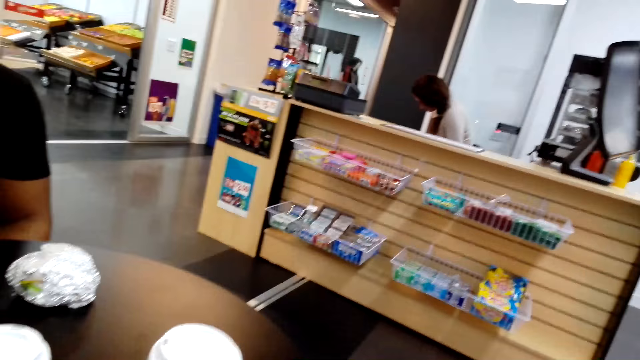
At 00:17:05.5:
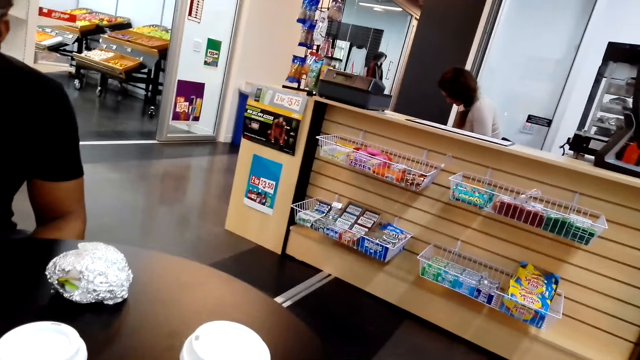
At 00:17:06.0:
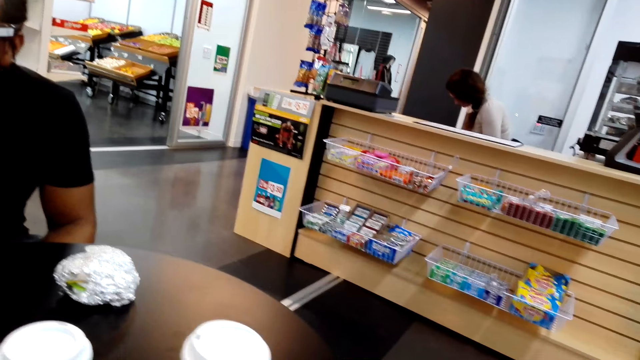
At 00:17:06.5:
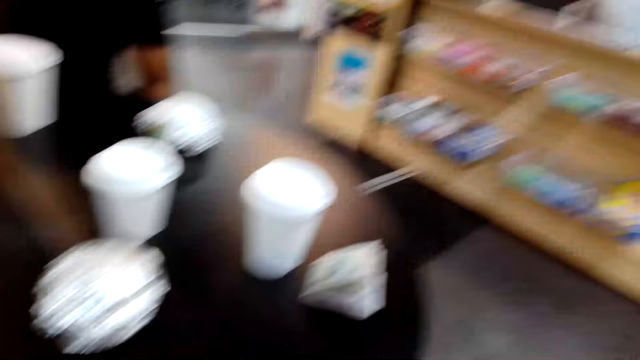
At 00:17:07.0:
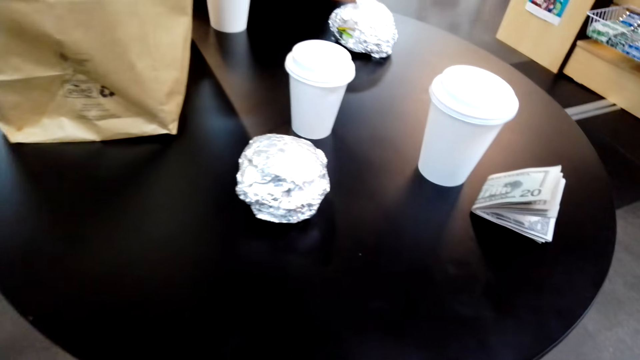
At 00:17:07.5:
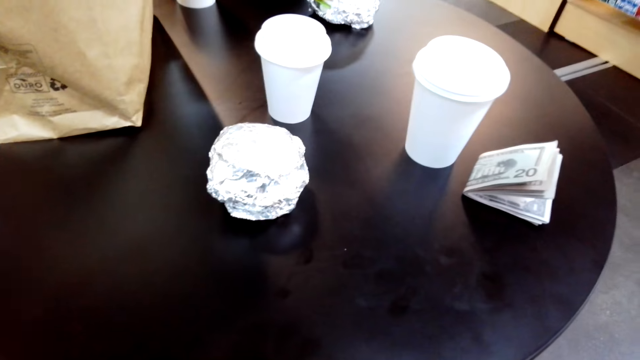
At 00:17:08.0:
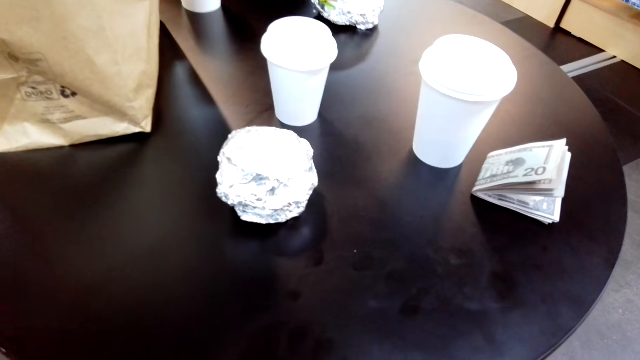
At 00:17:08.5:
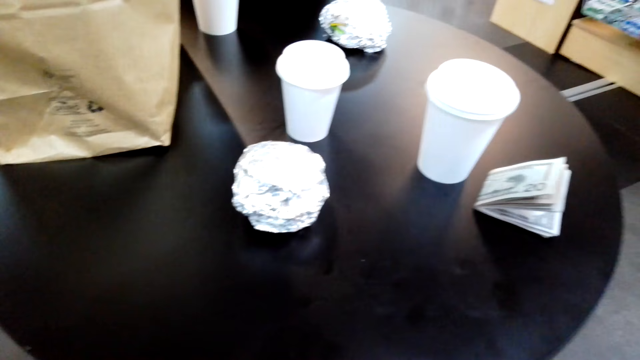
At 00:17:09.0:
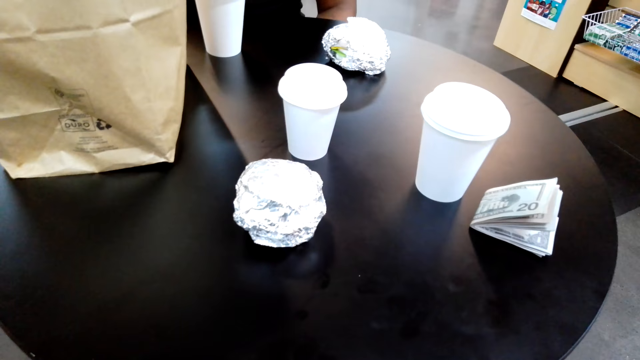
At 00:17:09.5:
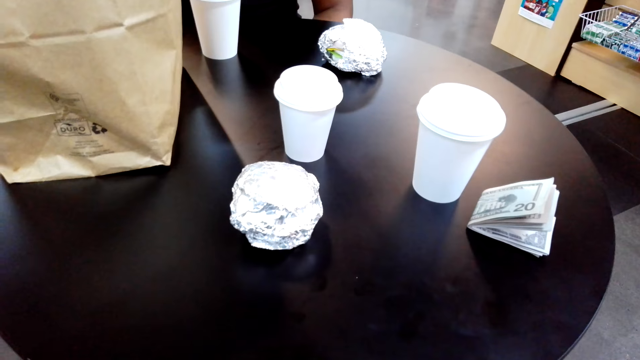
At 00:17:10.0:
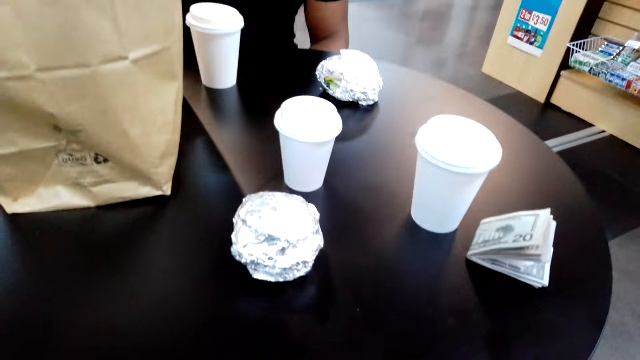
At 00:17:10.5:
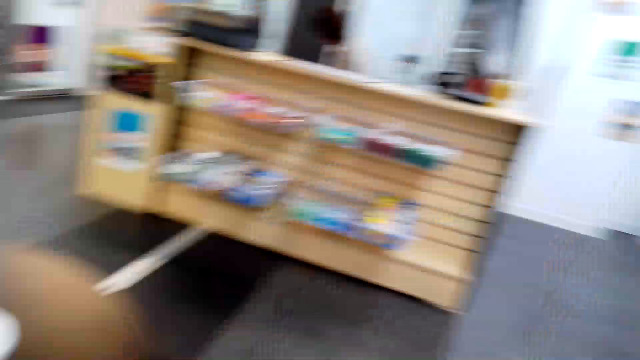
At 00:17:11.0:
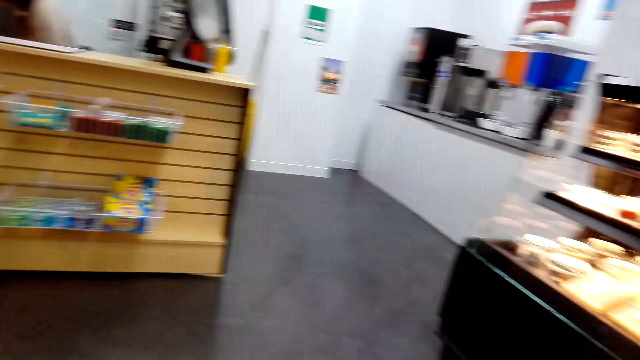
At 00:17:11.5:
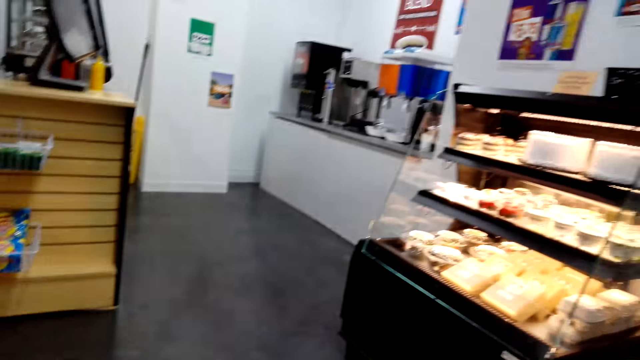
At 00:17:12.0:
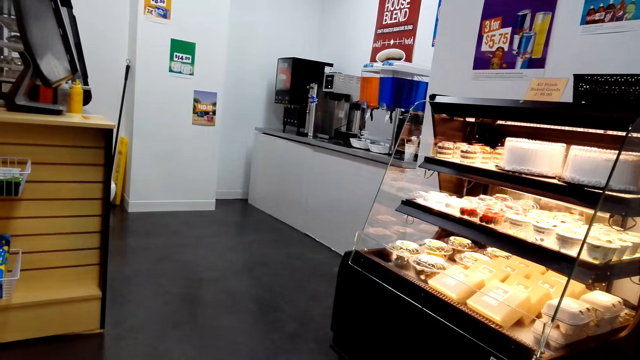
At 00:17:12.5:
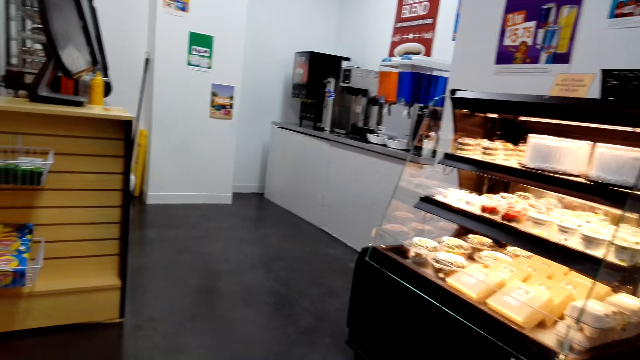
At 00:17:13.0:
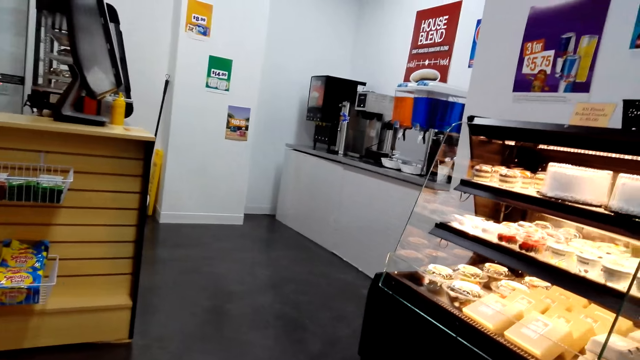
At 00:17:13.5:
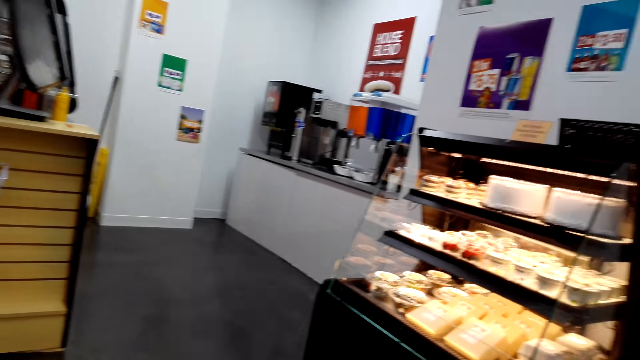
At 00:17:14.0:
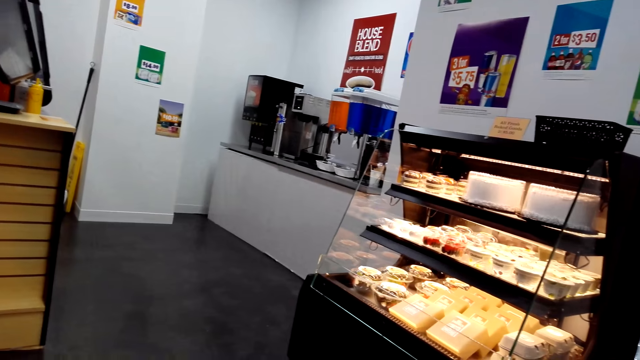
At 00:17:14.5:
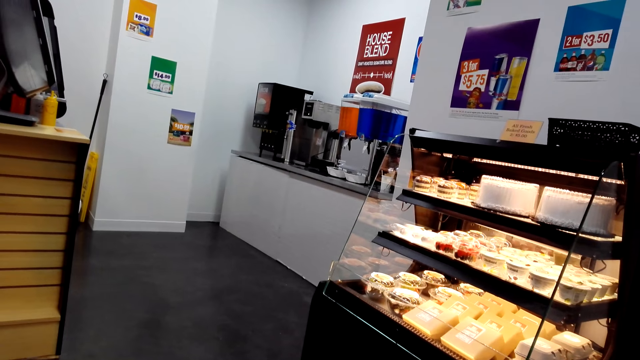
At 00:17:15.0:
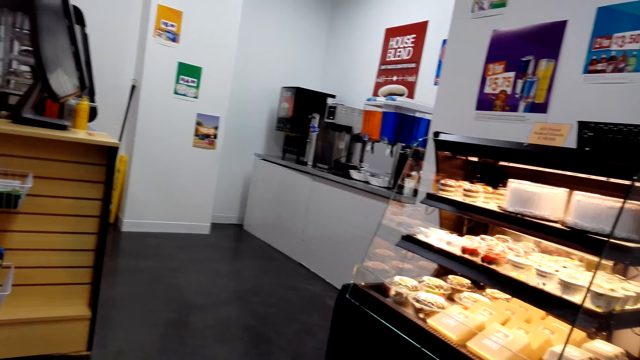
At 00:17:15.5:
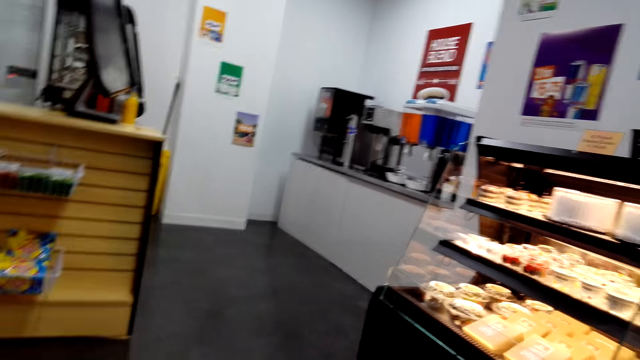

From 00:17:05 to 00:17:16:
The camera wearer looks around the room.

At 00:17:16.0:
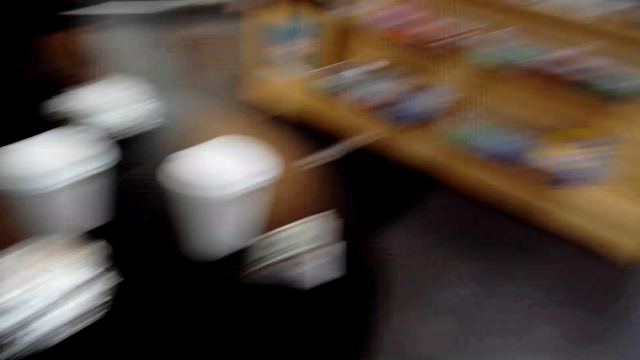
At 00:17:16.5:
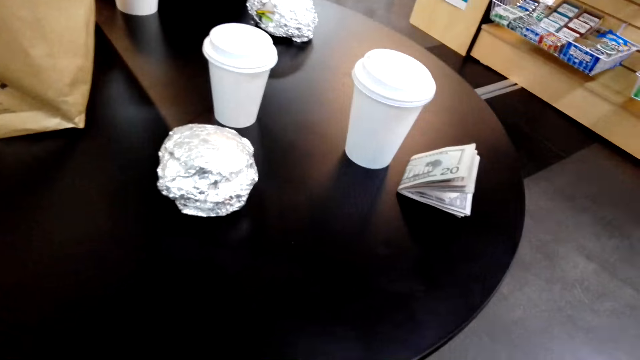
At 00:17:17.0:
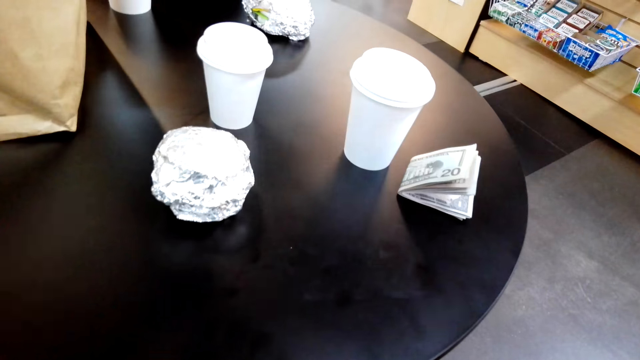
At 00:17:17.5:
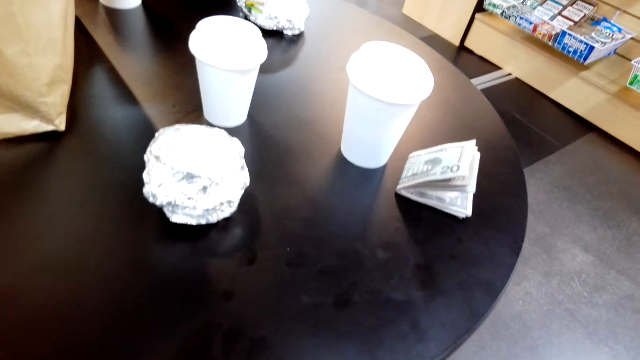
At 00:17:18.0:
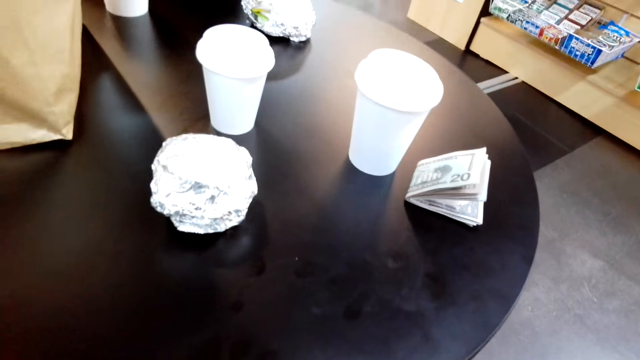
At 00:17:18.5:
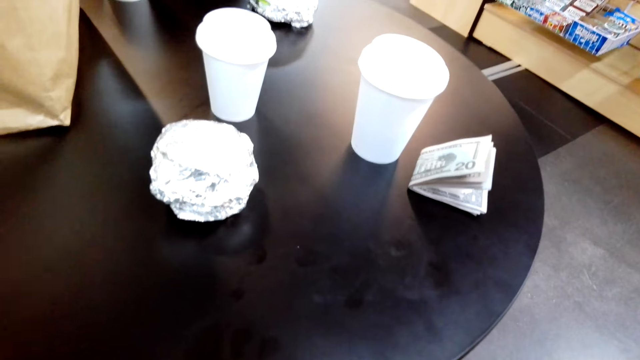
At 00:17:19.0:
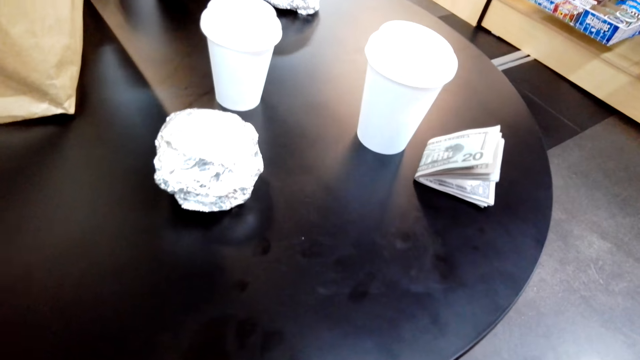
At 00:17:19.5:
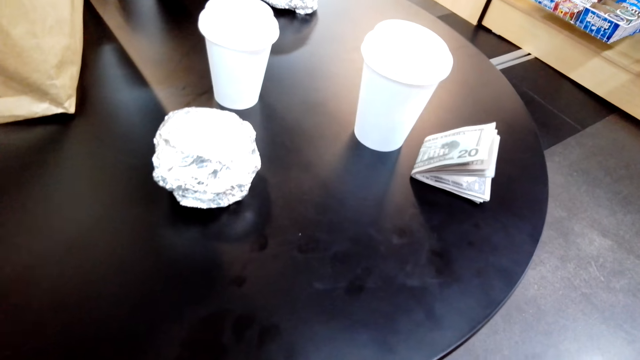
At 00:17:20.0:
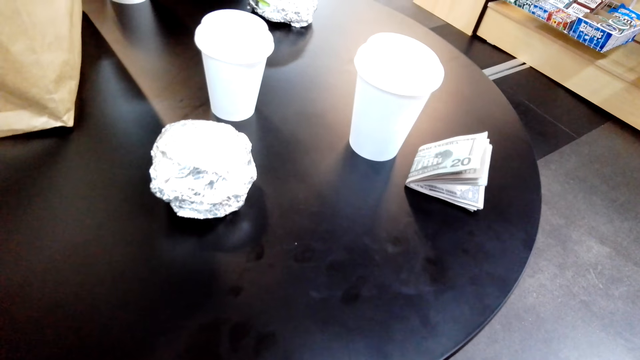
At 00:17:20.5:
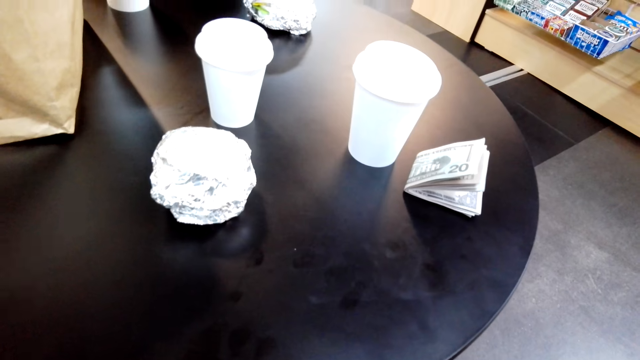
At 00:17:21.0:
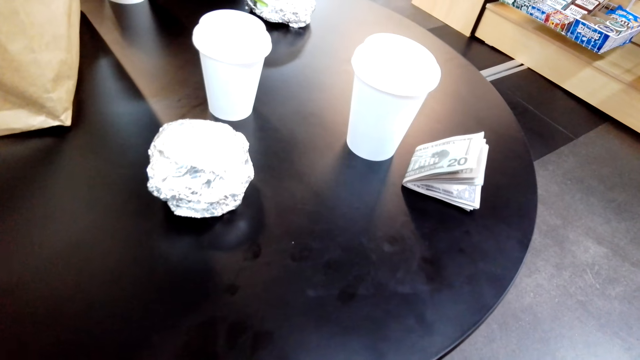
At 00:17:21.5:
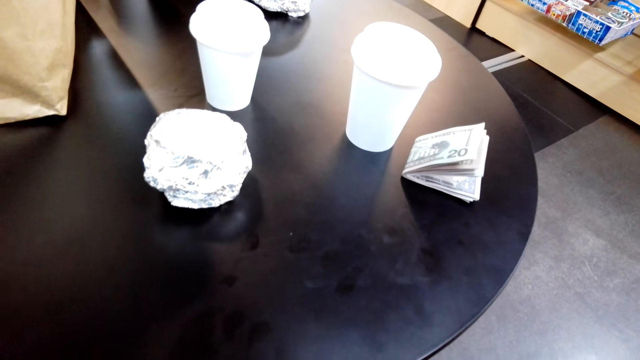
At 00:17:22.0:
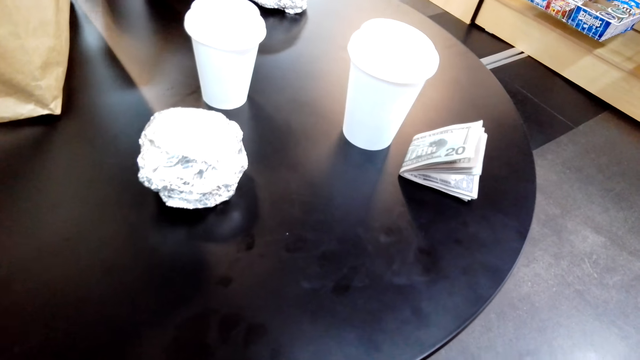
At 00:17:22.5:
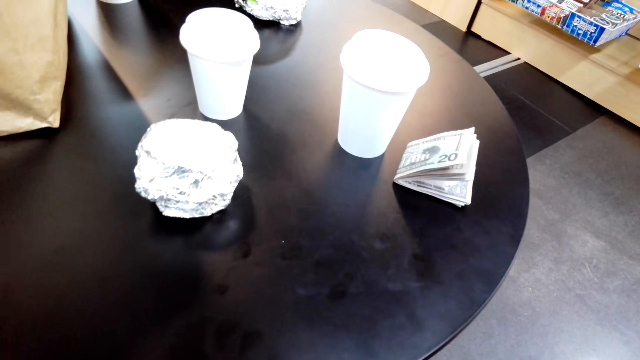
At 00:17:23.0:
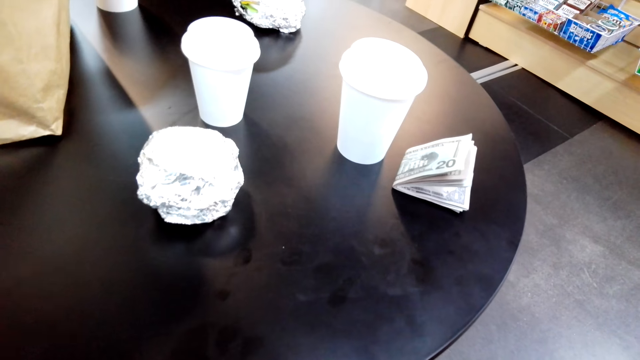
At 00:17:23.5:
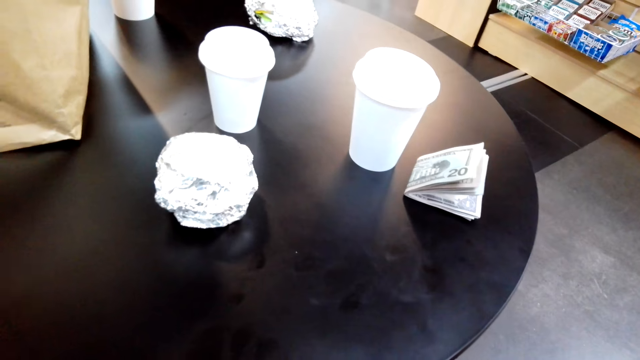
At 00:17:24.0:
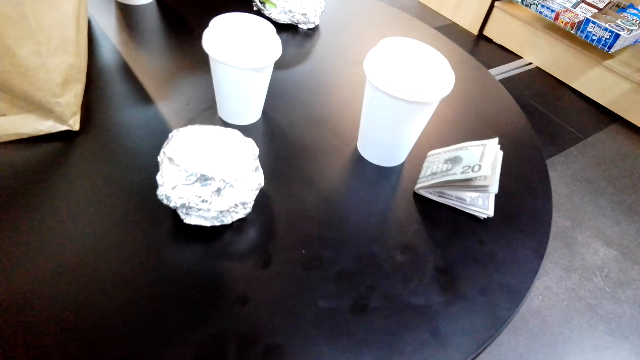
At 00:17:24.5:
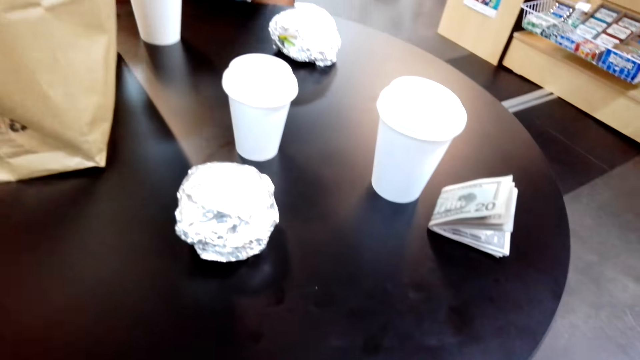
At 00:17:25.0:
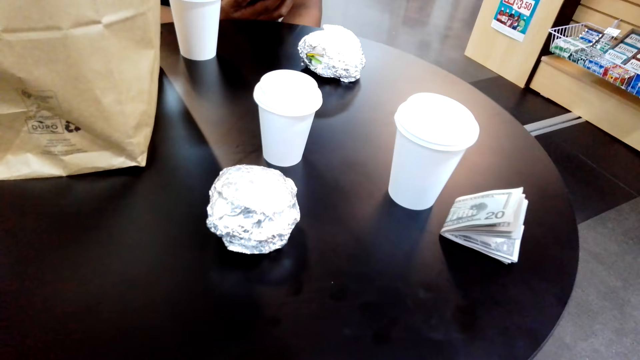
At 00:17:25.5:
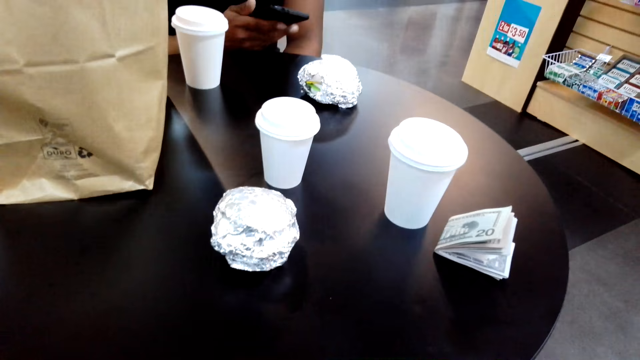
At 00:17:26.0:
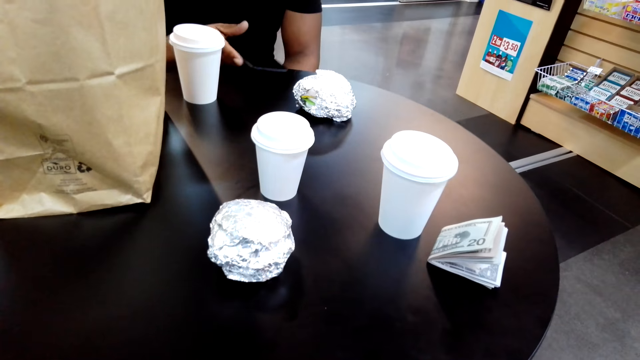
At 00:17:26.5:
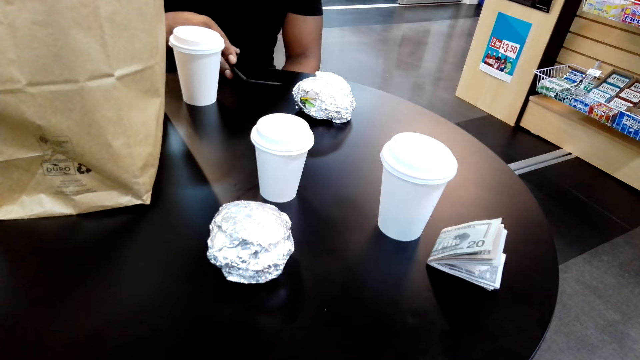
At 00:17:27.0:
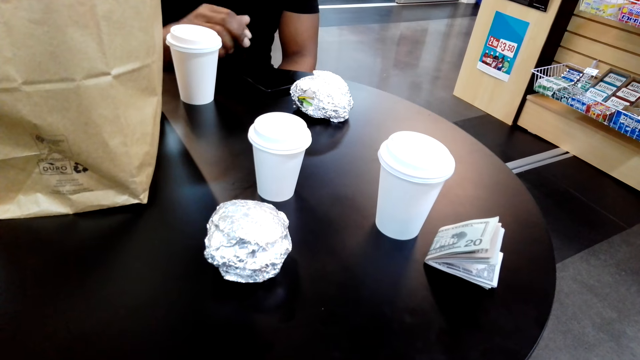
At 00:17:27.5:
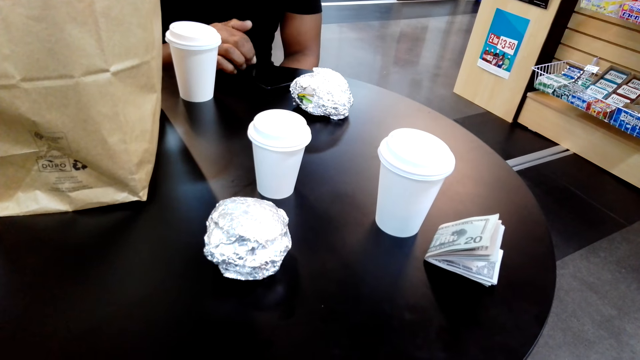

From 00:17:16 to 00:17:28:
The camera wearer stares at the table. A man puts the phone on the table.
